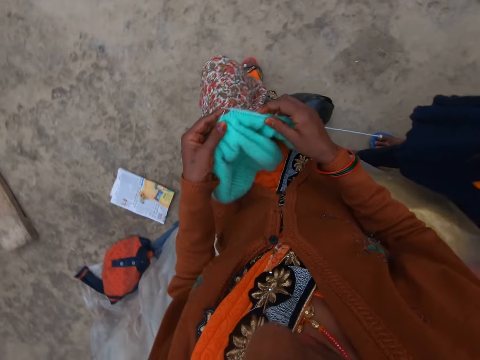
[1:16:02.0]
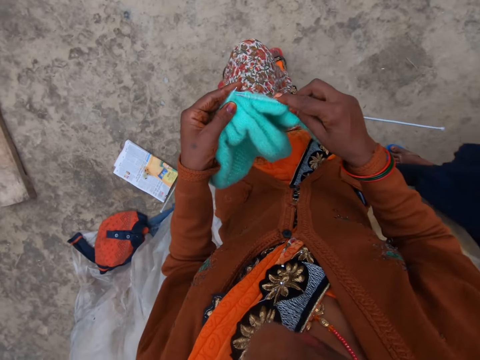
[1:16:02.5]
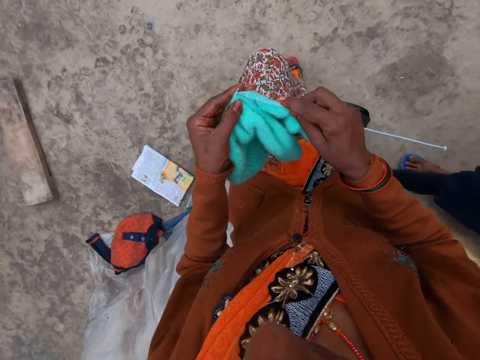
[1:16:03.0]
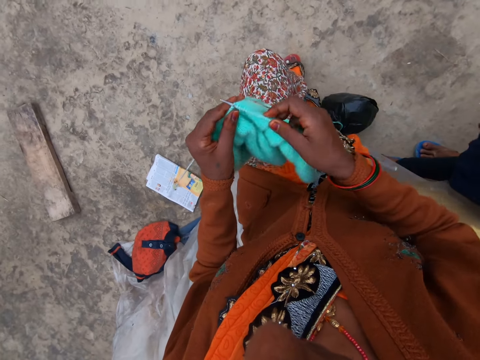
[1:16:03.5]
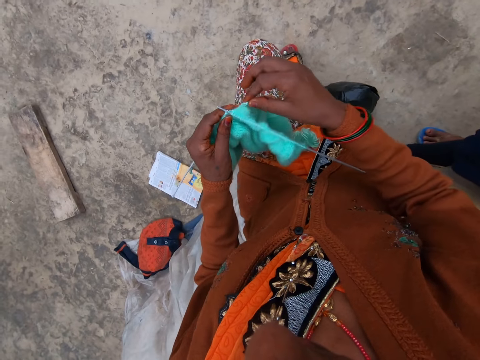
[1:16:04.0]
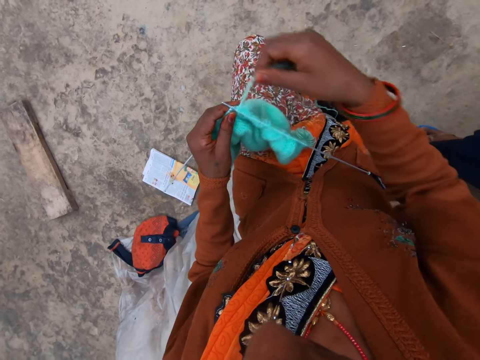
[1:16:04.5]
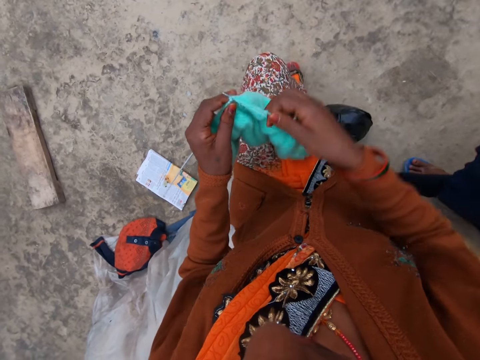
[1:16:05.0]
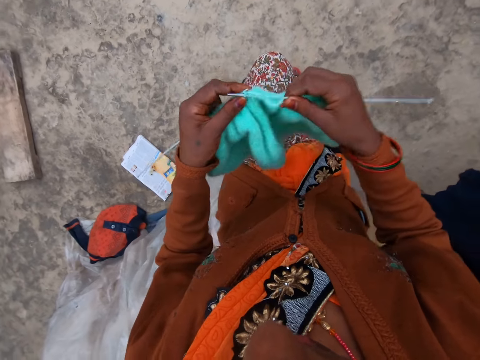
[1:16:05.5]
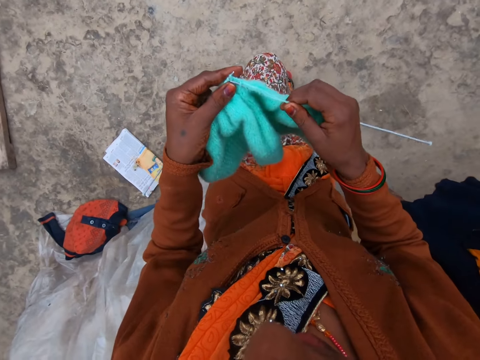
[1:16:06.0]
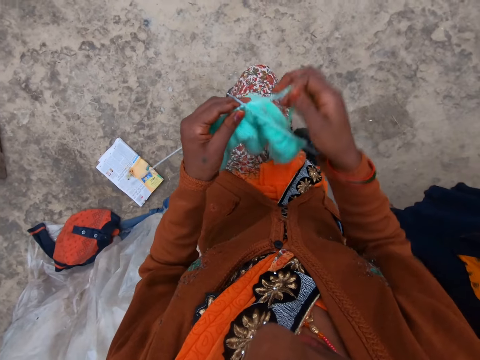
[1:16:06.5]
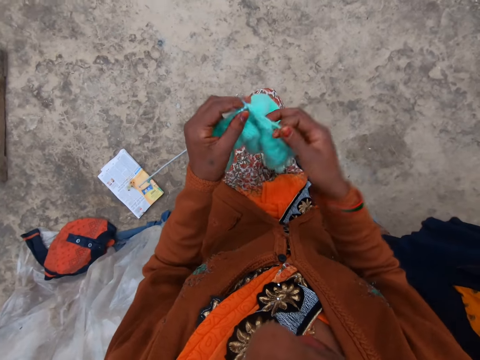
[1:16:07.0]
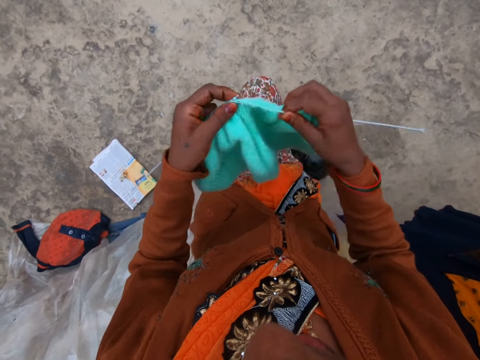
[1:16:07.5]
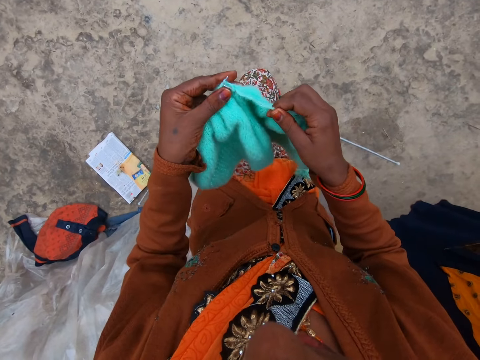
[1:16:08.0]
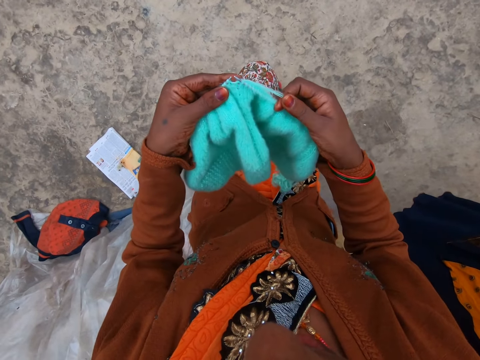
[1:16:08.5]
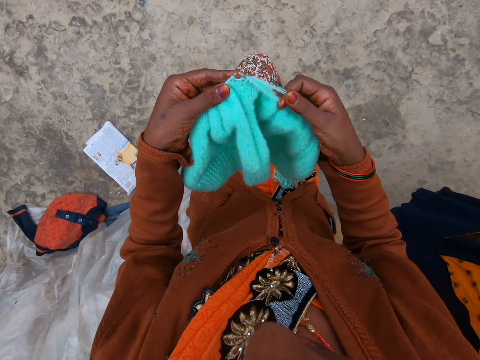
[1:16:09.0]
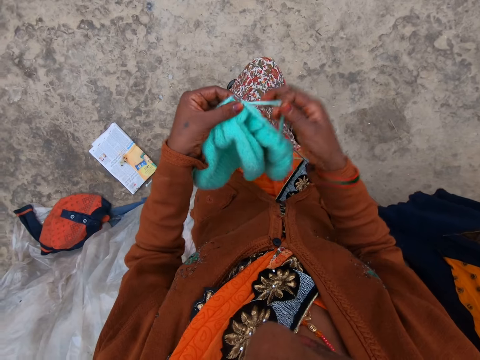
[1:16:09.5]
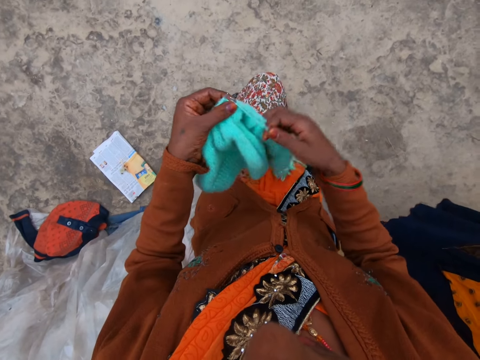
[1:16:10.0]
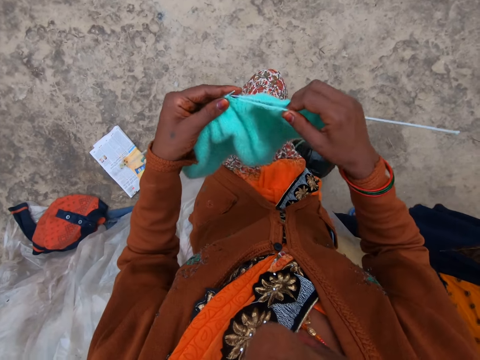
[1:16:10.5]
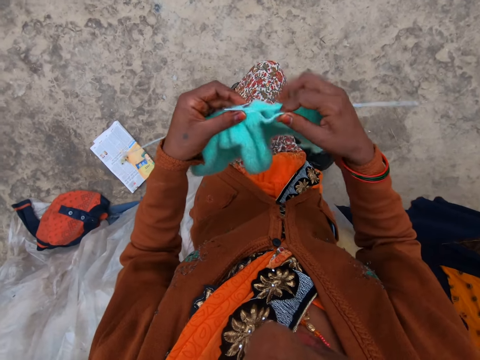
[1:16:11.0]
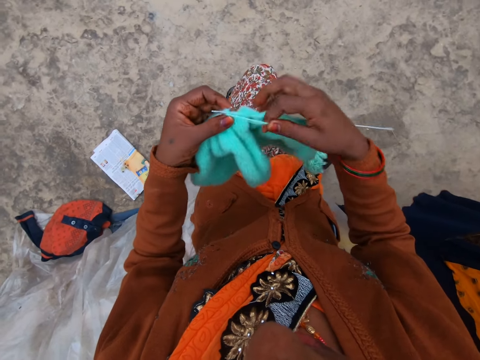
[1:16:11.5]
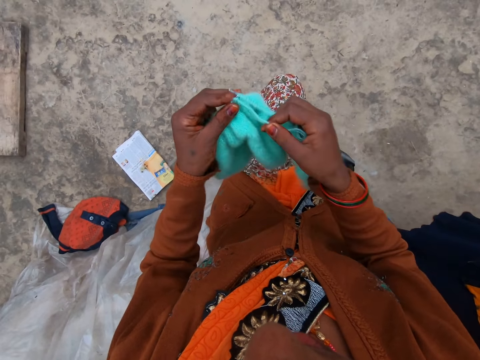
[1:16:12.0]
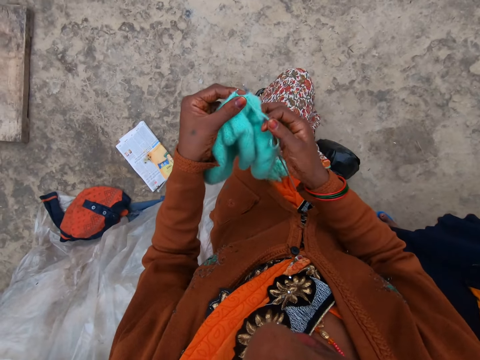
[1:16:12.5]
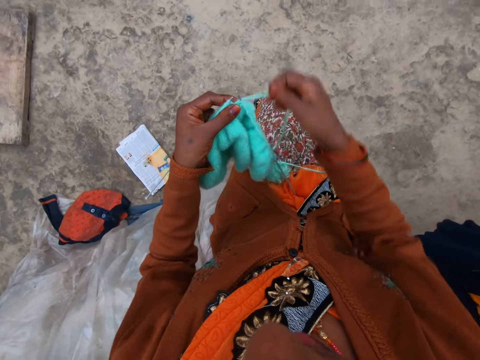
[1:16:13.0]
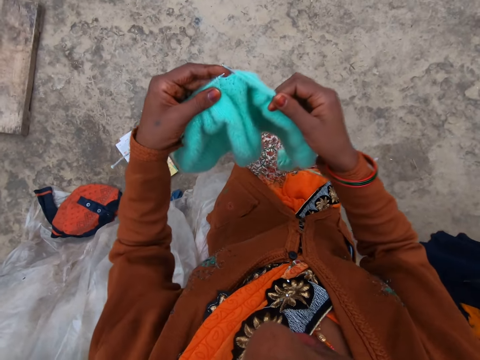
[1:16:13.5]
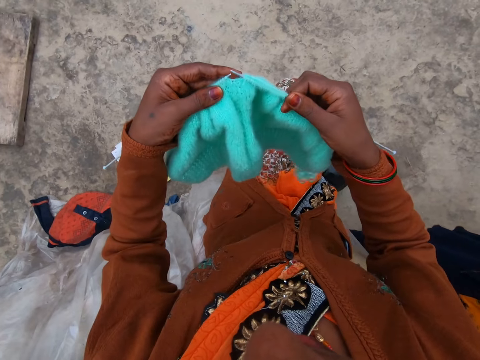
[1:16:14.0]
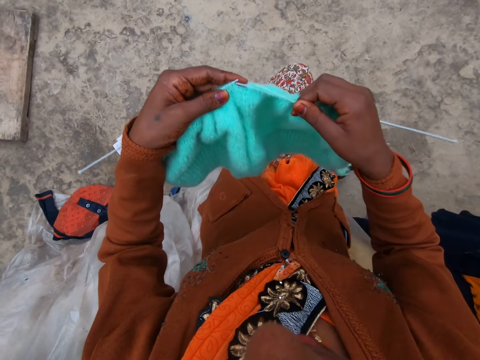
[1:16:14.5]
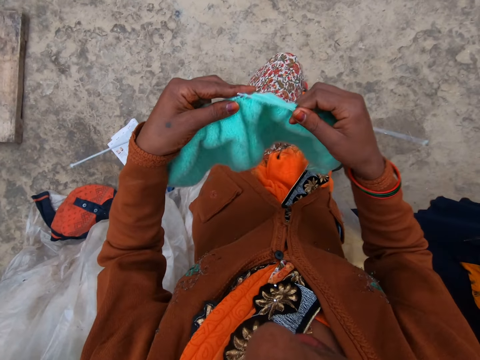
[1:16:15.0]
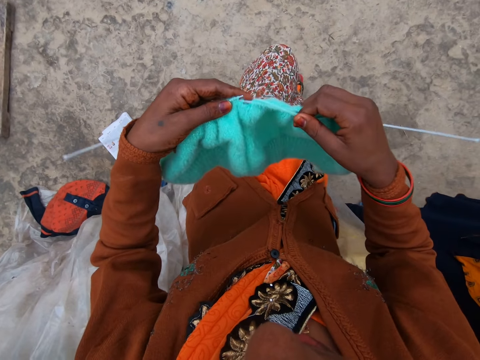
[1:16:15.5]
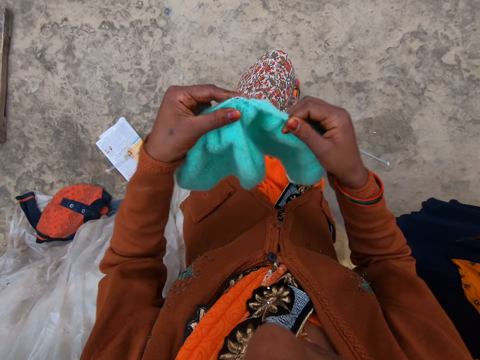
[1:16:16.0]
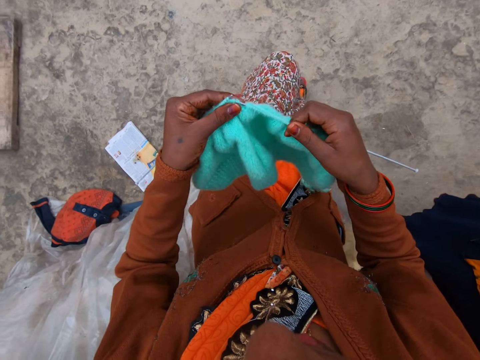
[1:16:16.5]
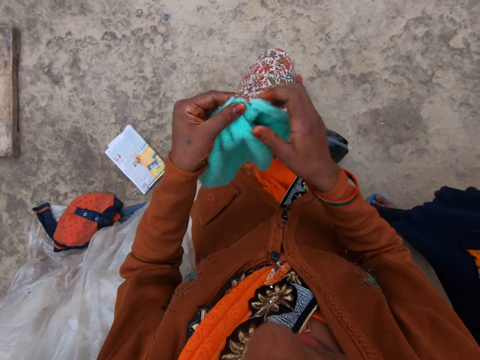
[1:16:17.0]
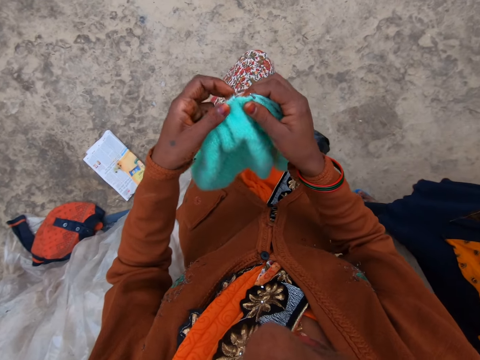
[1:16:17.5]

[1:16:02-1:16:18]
The camera wearer knits a piece of fabric with a knitting needle. She coils a knitting thread on the knitting needle. She knits the piece of fabric with the knitting needle. She coils the knitting thread on the knitting needle. A lady looks around a verandah. The camera wearer knits the piece of fabric with the knitting needle. She coils the knitting thread on the knitting needle. She knits the piece of fabric with the knitting needle. She coils the knitting thread on the knitting needle. She knits the piece of fabric with the knitting needle. She coils the knitting thread on the knitting needle. She adjusts the piece of knitted fabric on her lap. She knits the piece of fabric with the knitting needle.

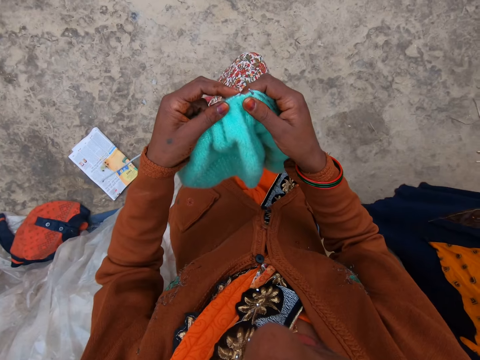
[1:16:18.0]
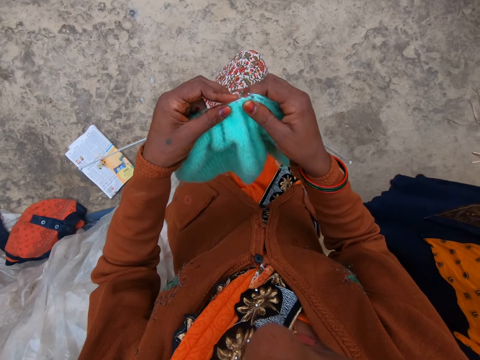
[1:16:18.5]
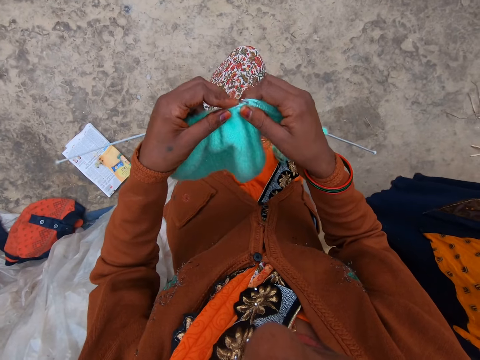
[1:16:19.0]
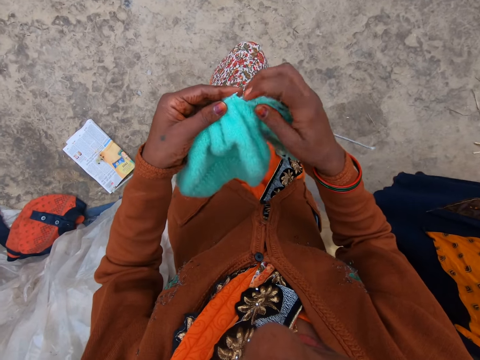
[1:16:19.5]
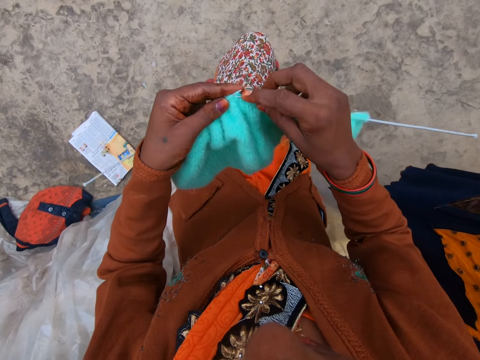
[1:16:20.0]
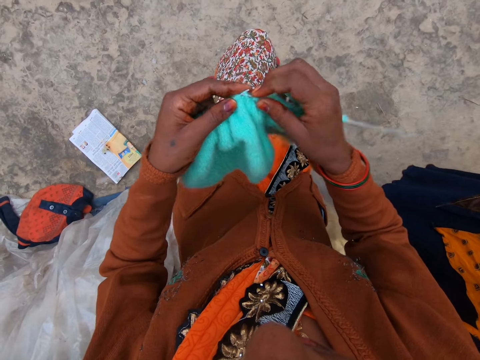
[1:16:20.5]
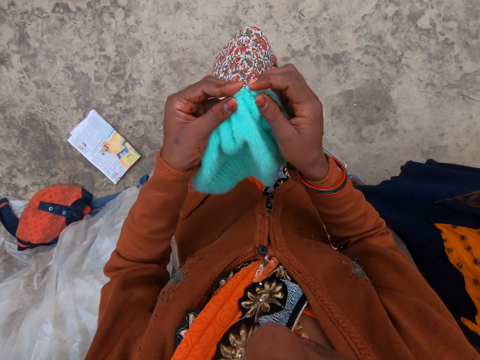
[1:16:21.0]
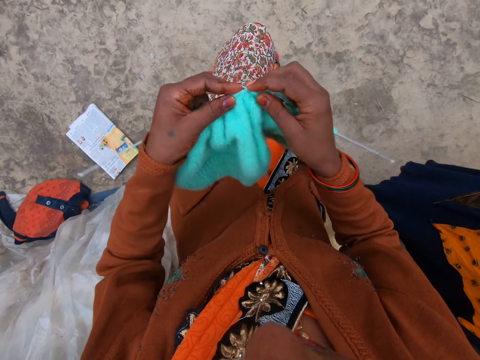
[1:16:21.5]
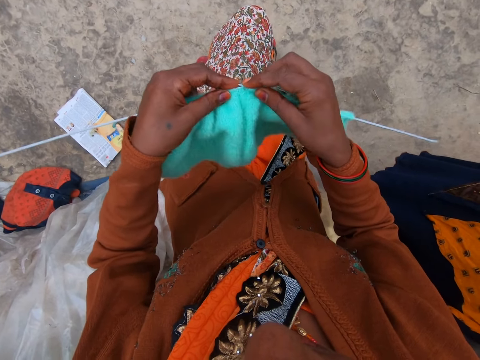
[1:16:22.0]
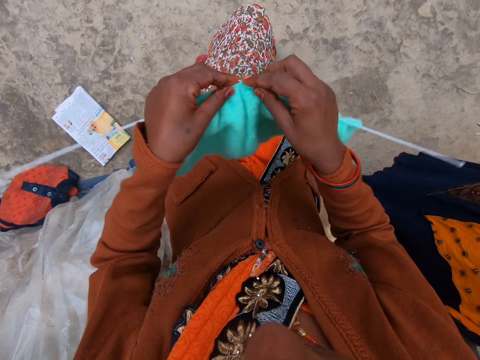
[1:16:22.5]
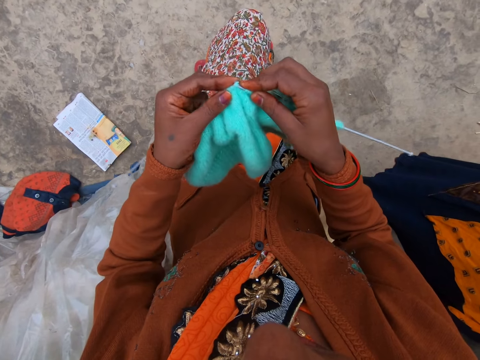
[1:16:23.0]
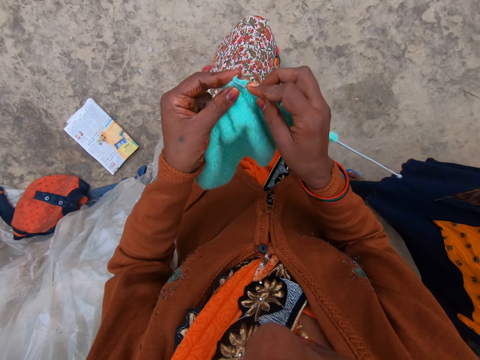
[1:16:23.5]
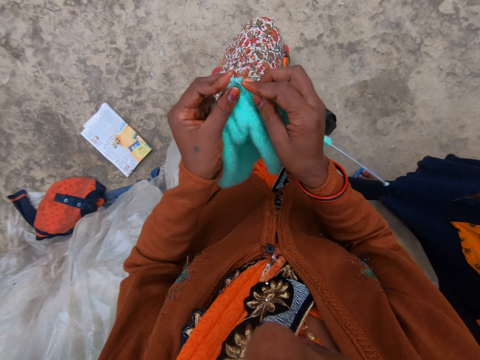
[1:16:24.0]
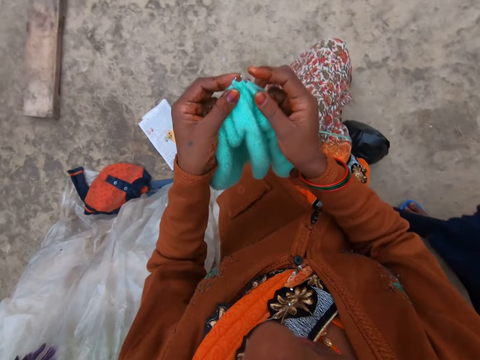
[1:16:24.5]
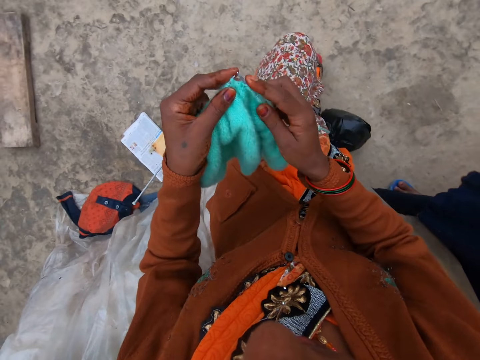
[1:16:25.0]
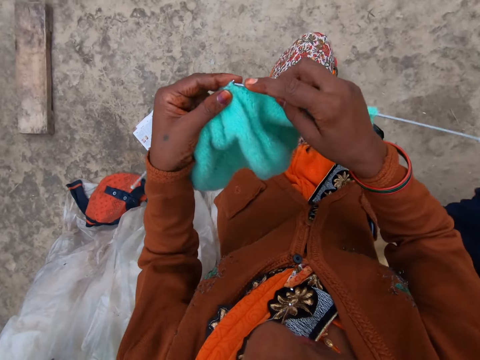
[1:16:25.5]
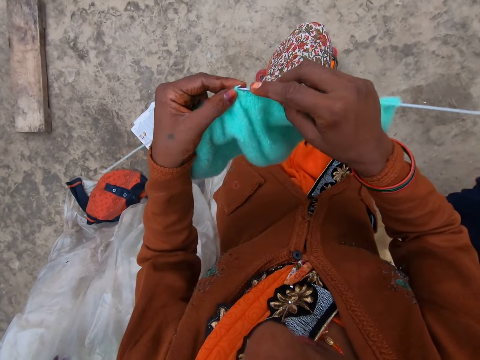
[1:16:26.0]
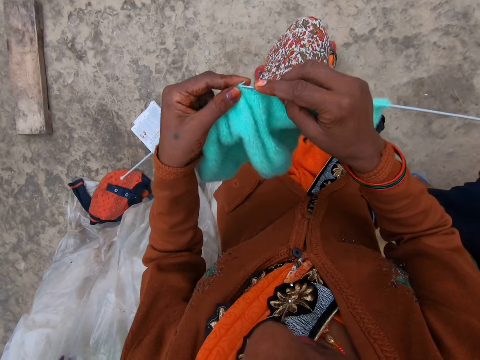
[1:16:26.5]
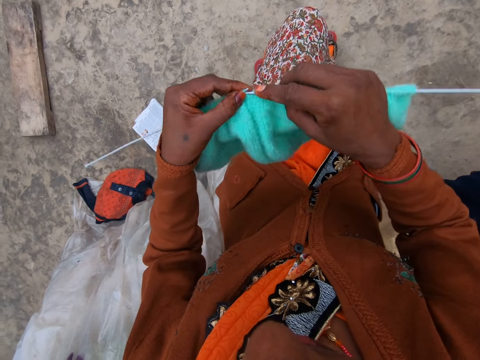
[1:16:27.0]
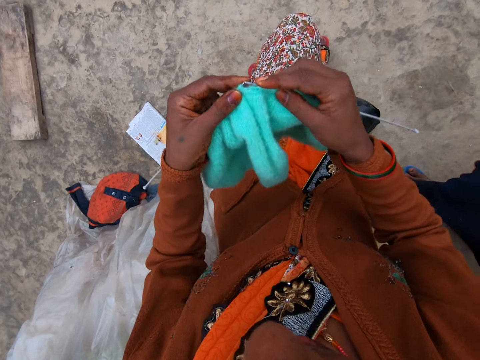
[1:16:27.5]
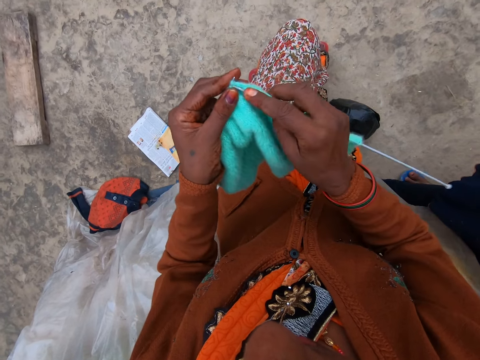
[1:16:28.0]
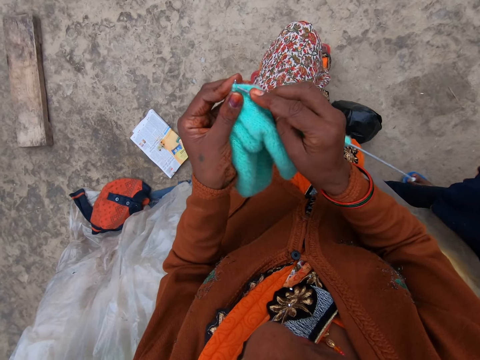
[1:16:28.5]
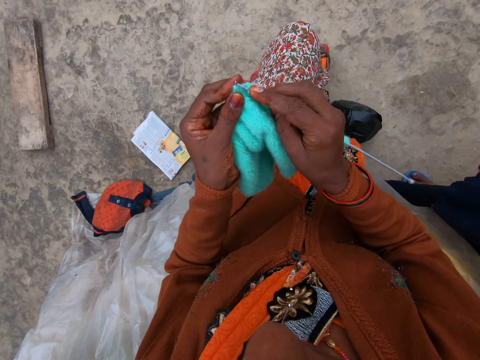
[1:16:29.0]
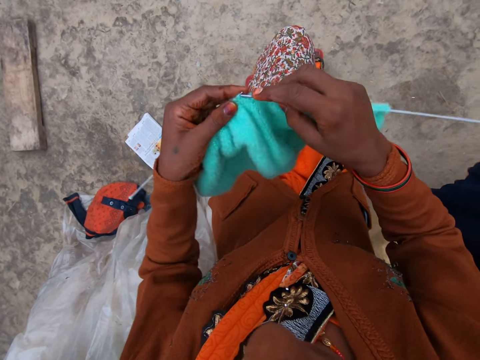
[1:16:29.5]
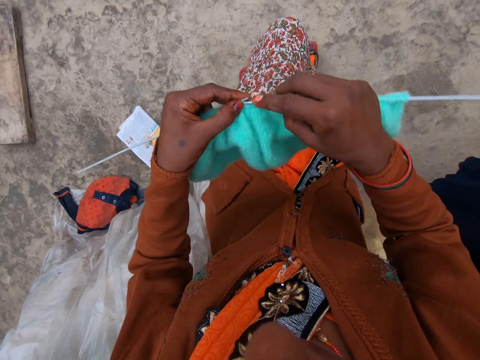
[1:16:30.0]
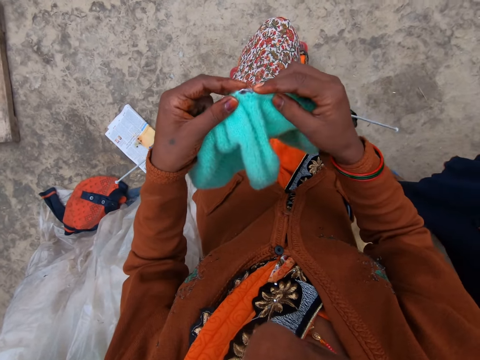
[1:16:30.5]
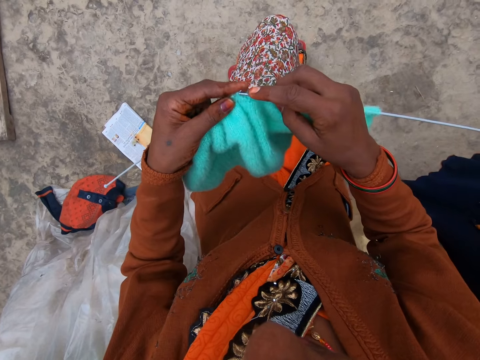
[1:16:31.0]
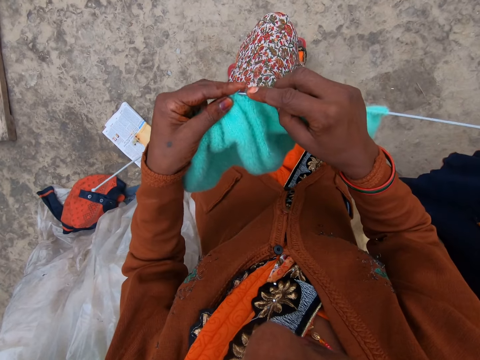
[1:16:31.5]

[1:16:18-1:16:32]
The camera wearer adjusts a piece of knitted fabric on a knitting needle. They knit the piece of fabric with the knitting needle. They knit the piece of fabric with the knitting needle again. They adjust the knitted fabric on the knitting needle. They knit the piece of fabric with the knitting needle.
